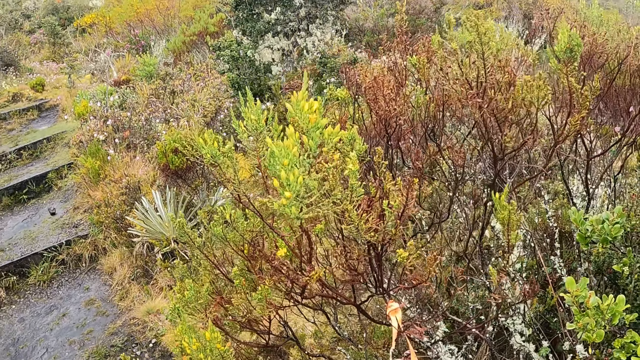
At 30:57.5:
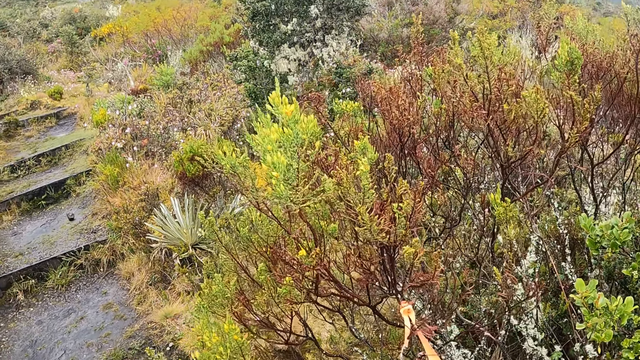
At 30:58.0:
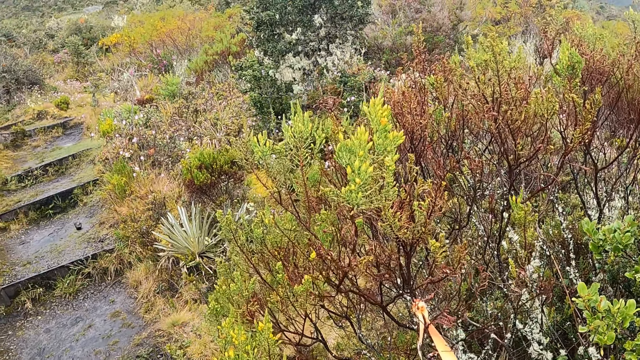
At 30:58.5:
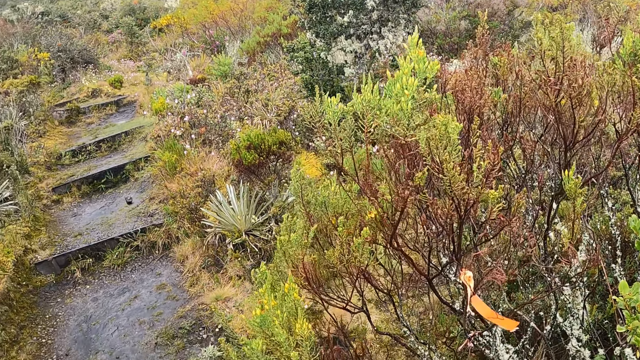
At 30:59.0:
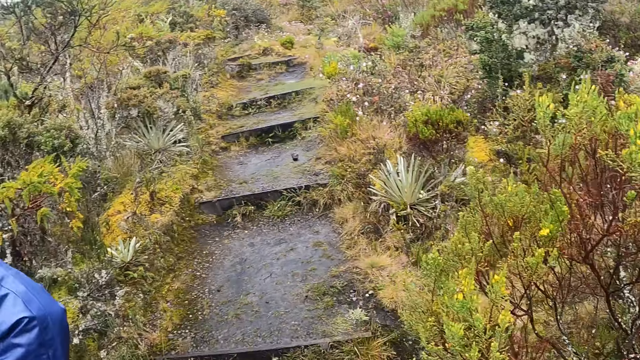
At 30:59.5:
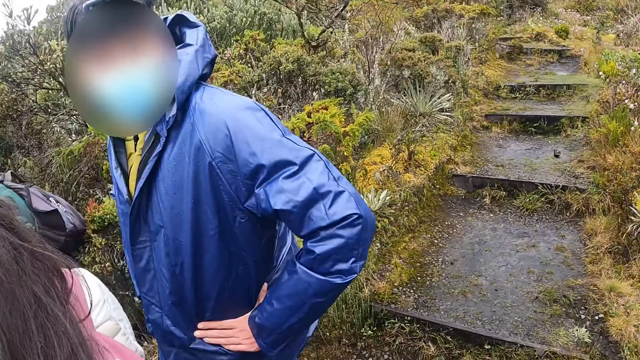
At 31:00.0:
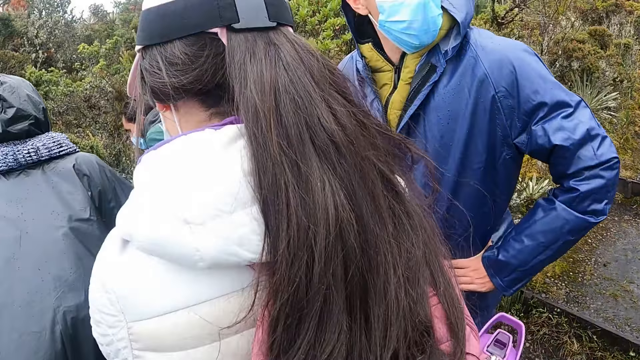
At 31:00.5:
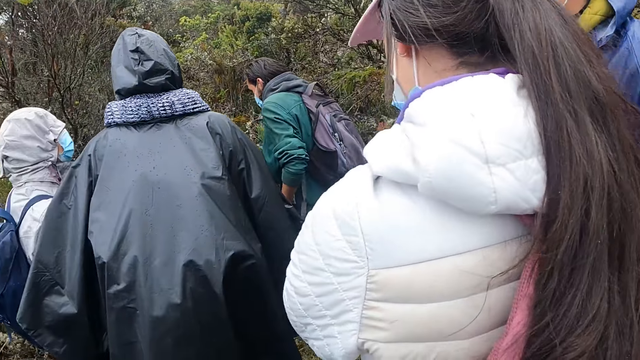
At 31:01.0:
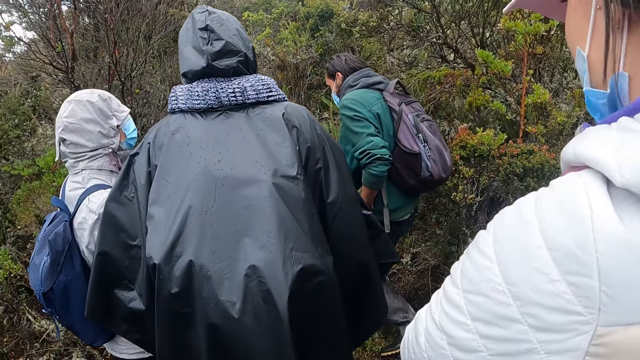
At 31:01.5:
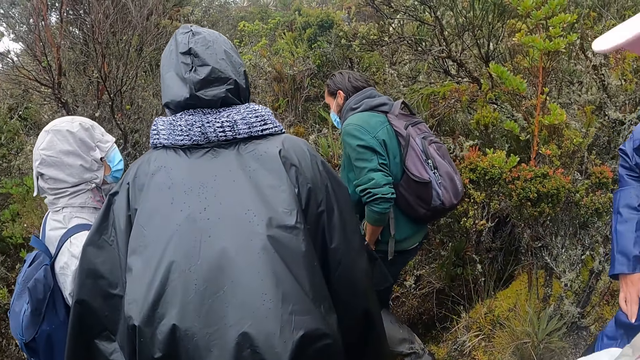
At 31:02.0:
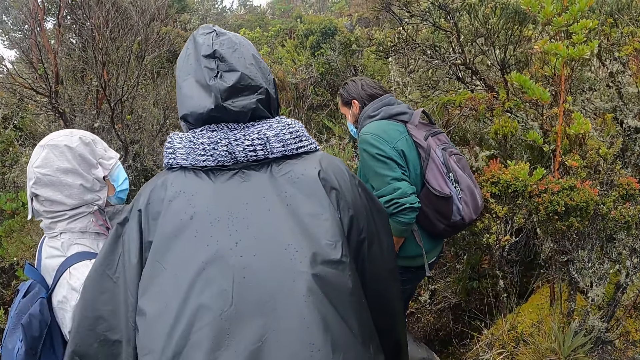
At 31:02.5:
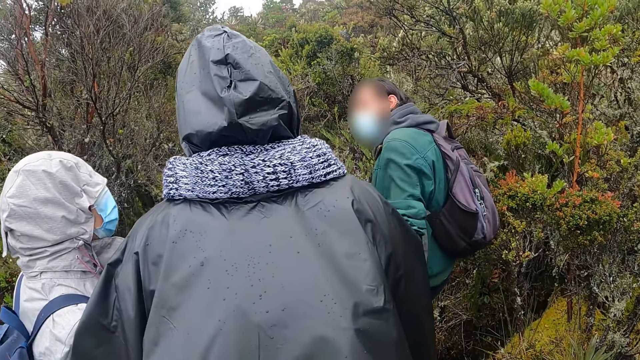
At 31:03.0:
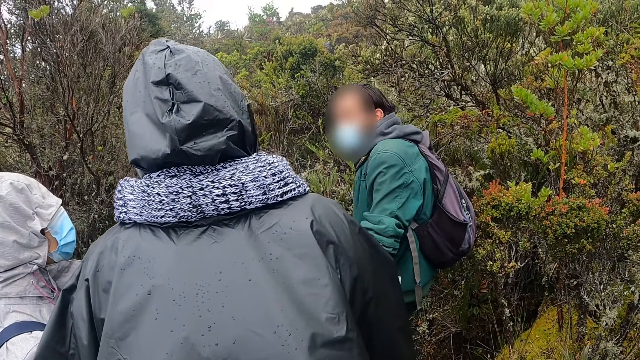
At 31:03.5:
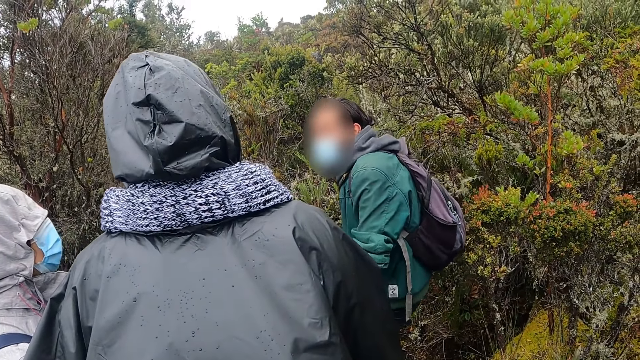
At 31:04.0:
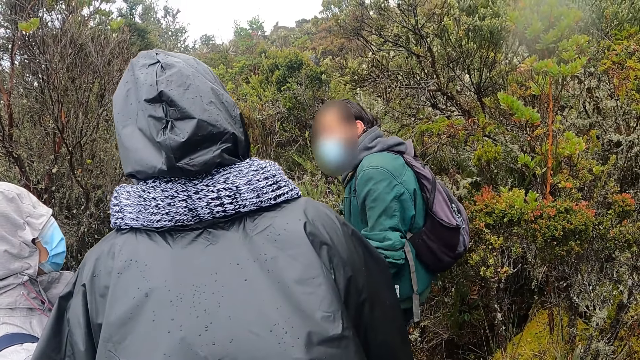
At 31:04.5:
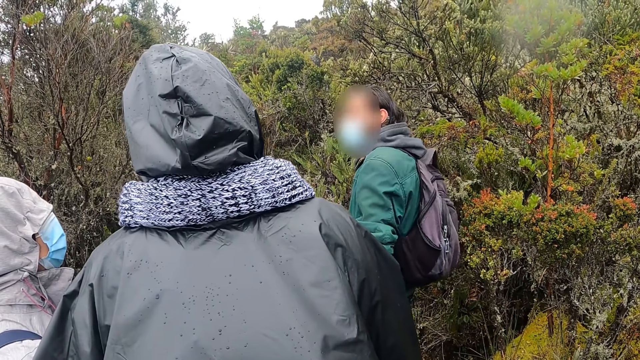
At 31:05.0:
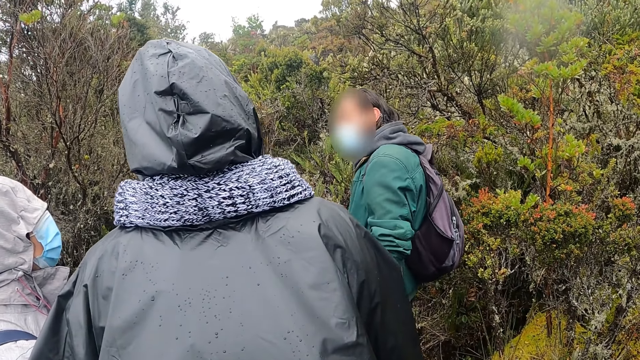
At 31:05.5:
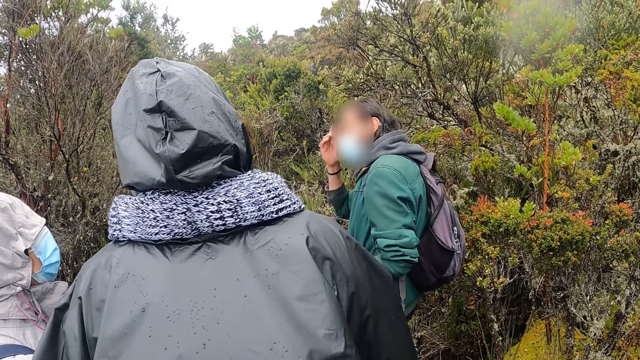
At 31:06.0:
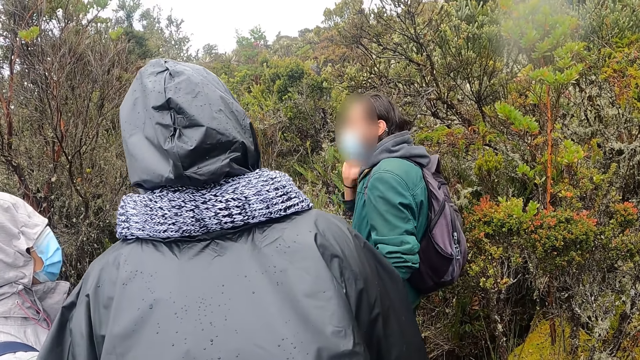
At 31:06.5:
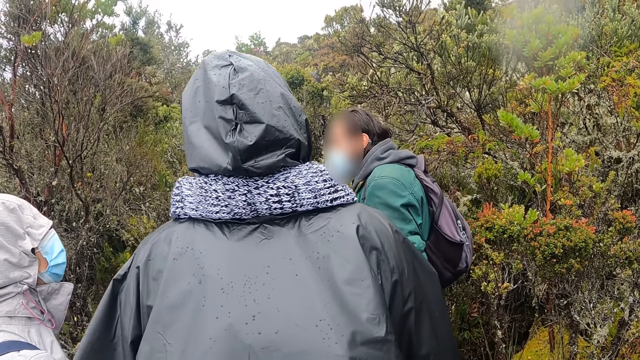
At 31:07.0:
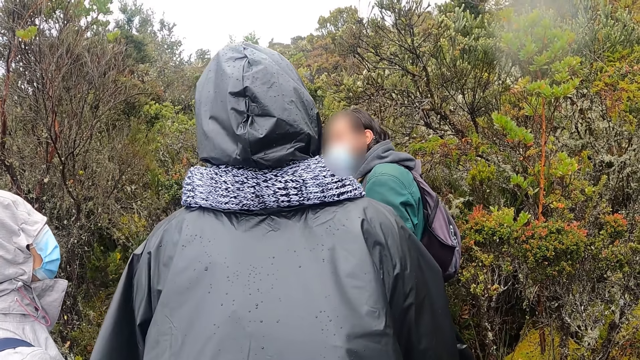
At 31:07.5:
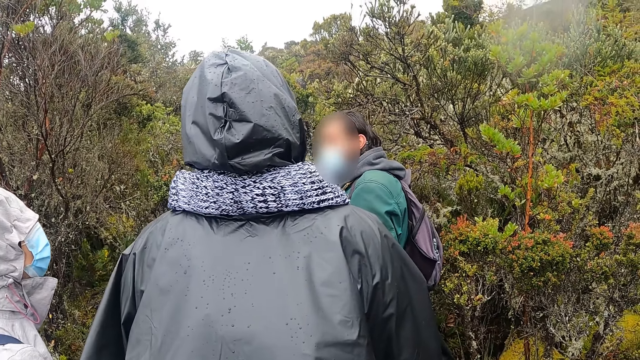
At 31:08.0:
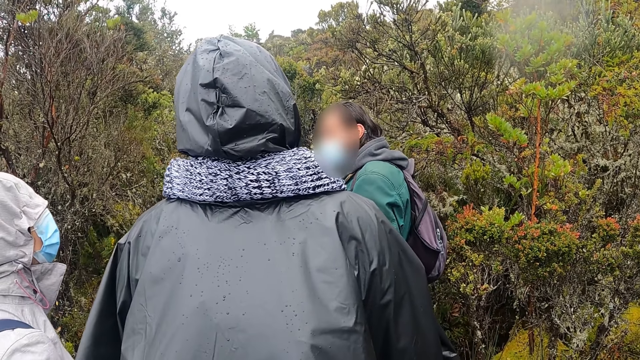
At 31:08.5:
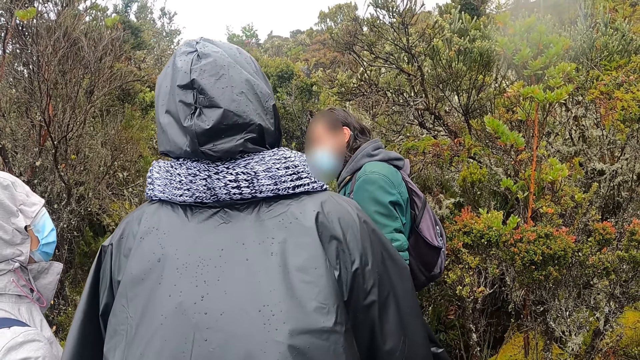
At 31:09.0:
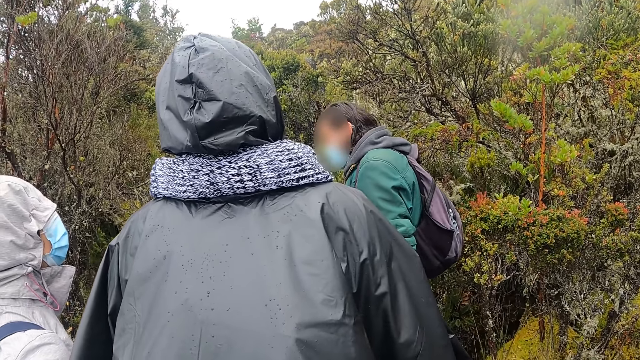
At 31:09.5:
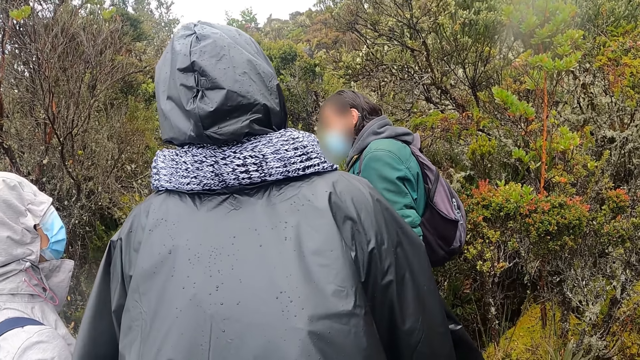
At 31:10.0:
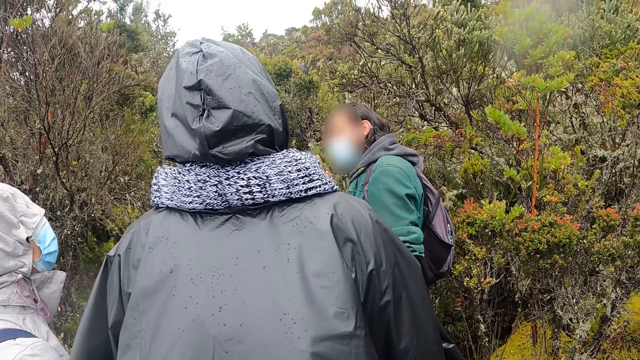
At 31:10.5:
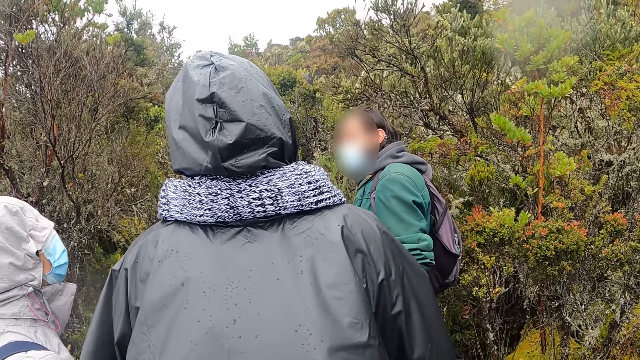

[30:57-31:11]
The camera wearer looks around. They look at the people. They look at a man. The man speaks.

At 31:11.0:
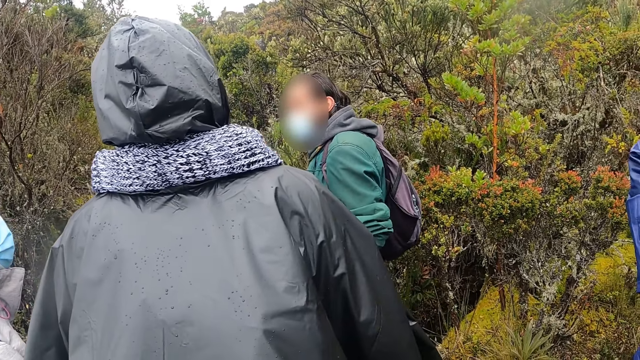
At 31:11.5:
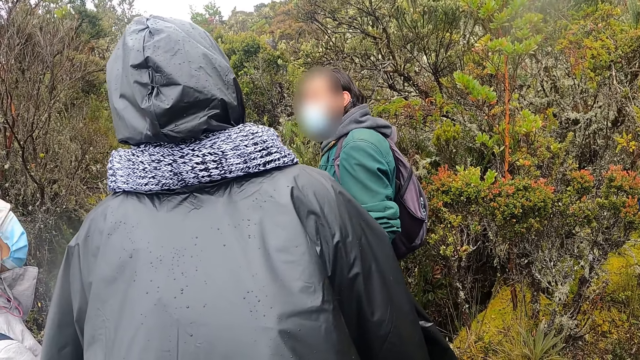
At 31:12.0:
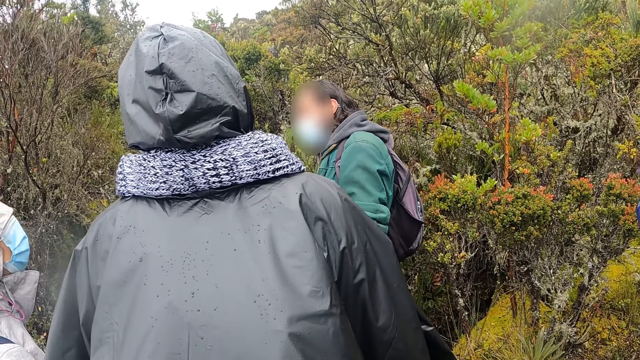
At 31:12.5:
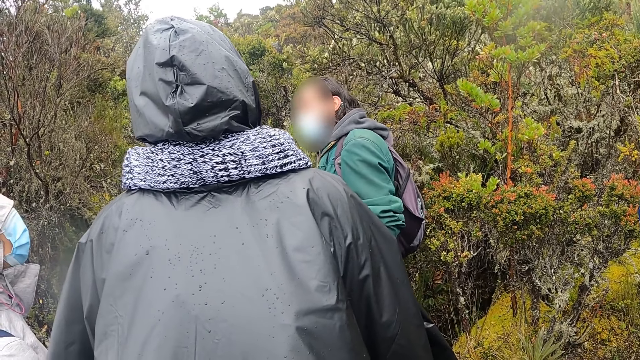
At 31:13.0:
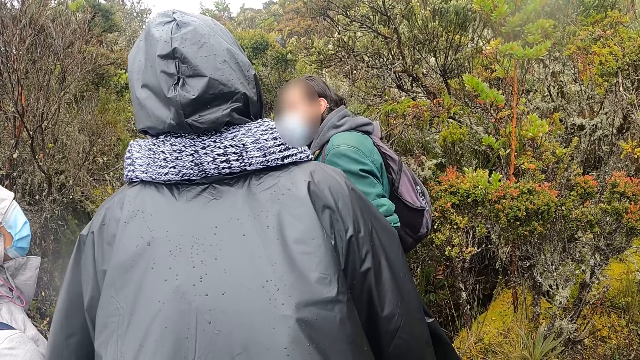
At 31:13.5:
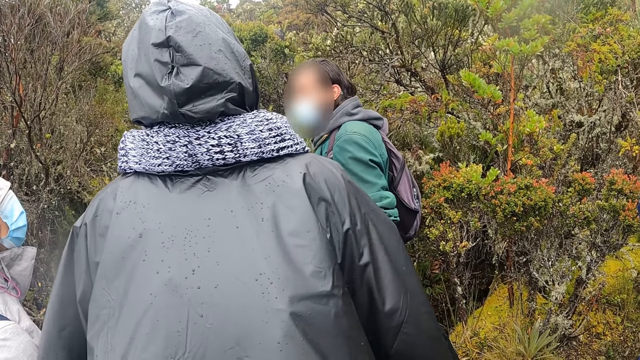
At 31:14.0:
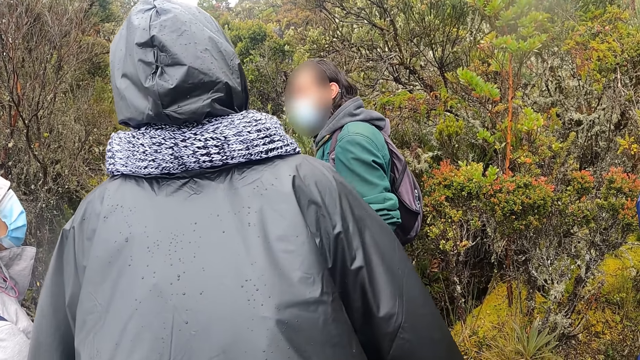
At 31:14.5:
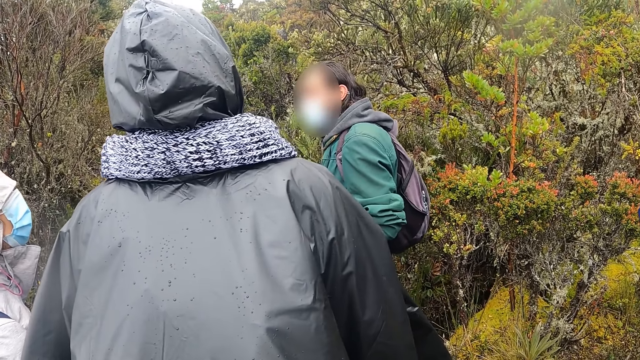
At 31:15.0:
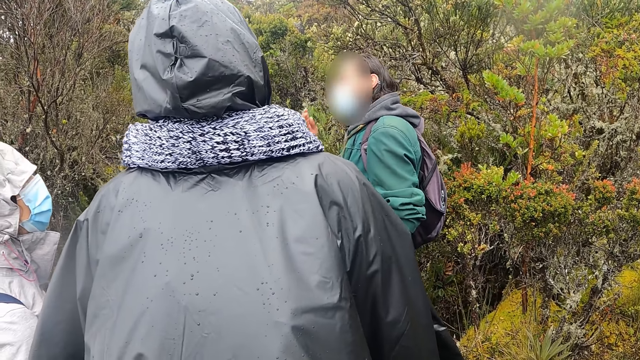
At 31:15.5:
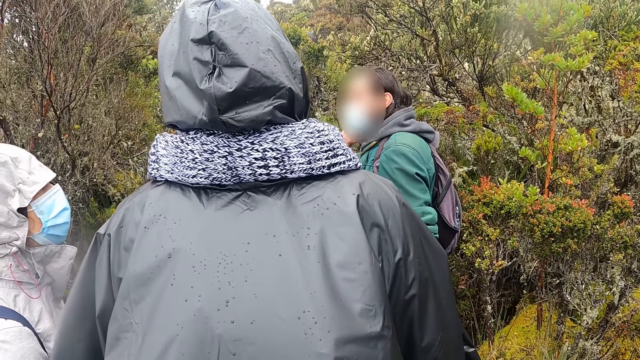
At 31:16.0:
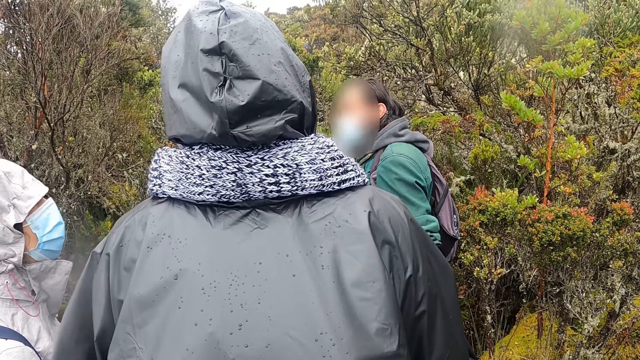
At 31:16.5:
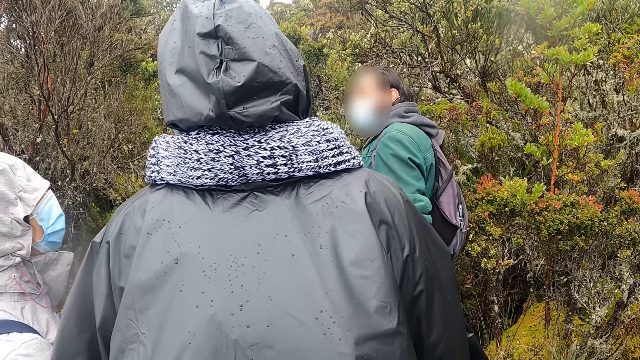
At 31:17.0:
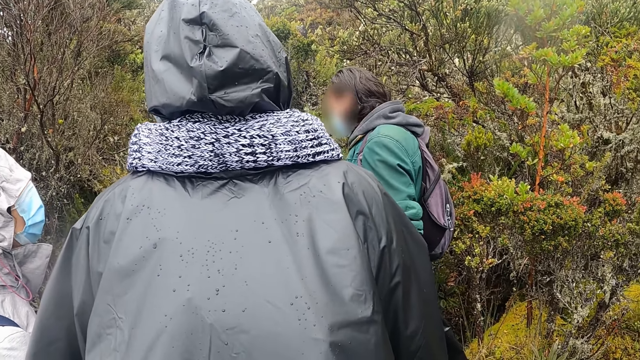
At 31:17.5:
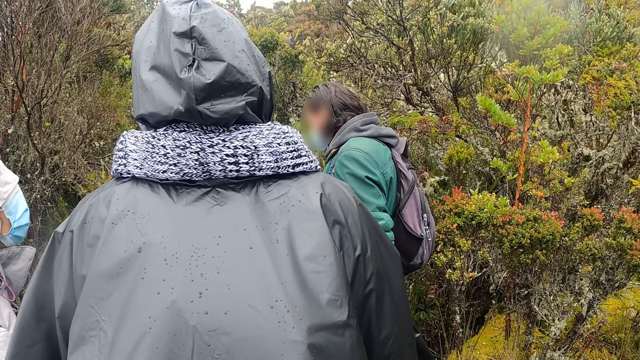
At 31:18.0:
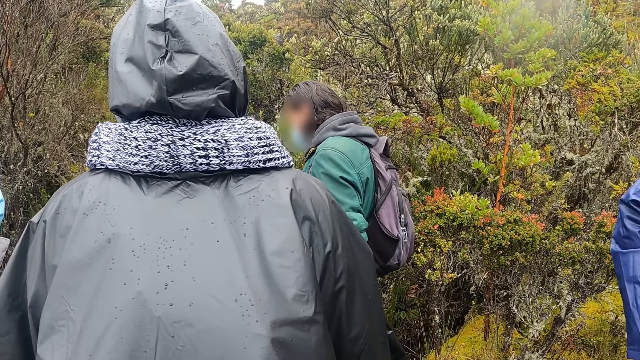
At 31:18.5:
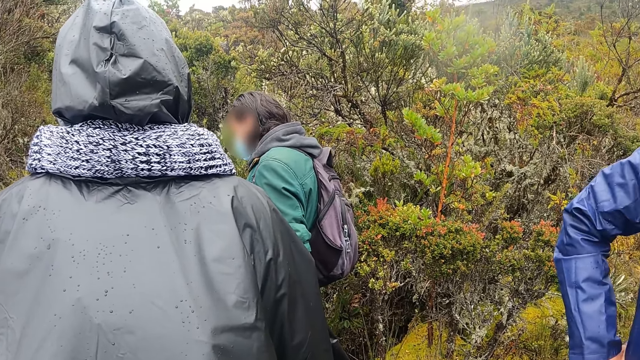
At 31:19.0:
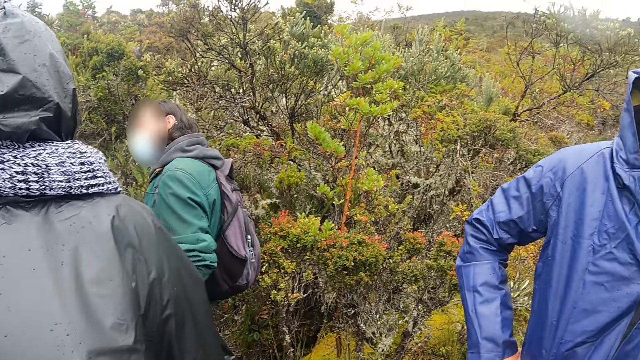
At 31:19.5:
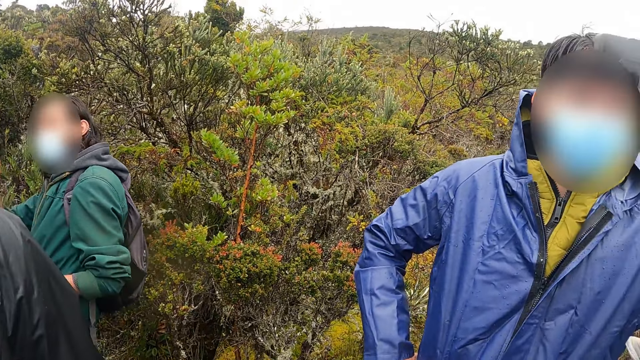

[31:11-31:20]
The camera wearer looks around. The man interacts with the woman.
